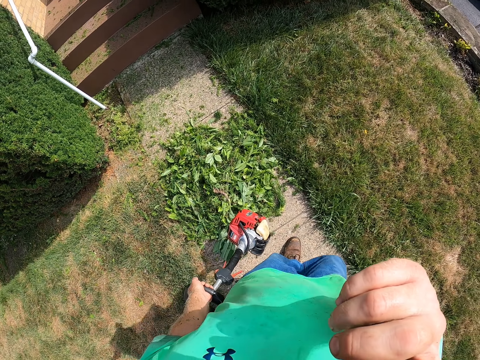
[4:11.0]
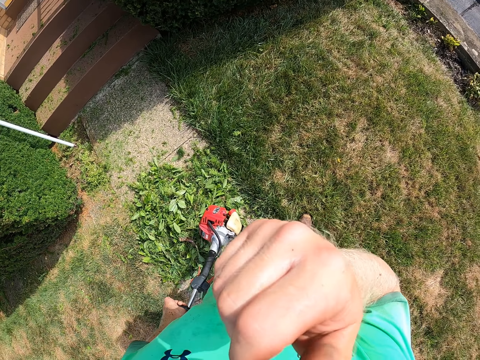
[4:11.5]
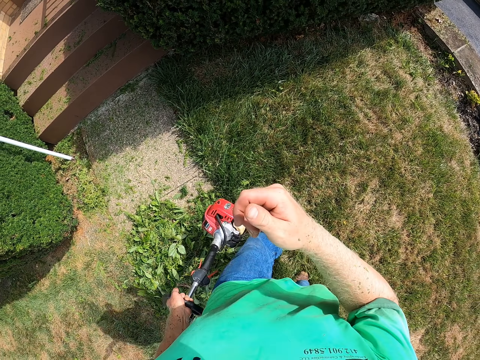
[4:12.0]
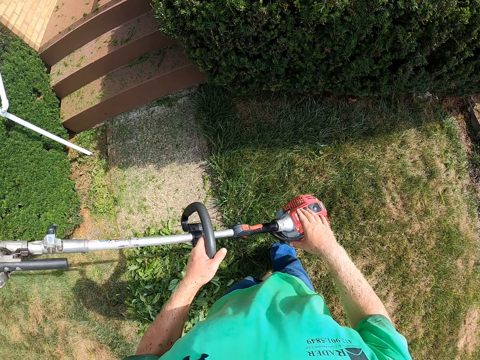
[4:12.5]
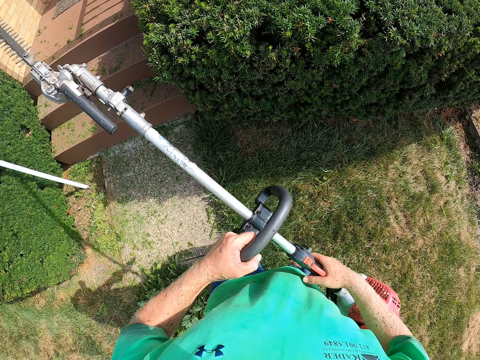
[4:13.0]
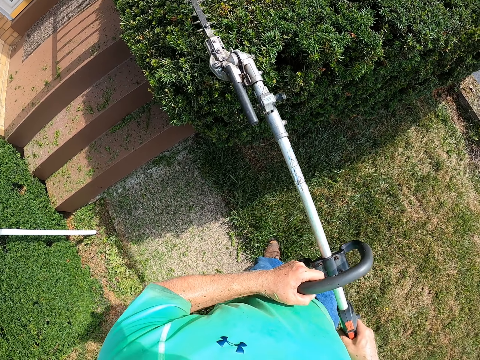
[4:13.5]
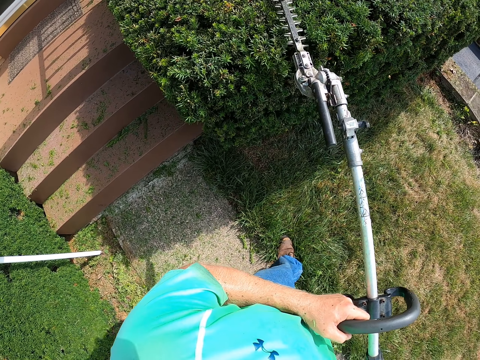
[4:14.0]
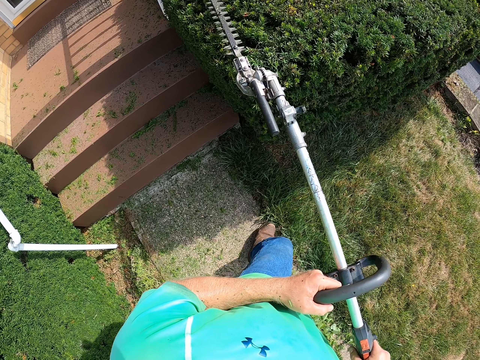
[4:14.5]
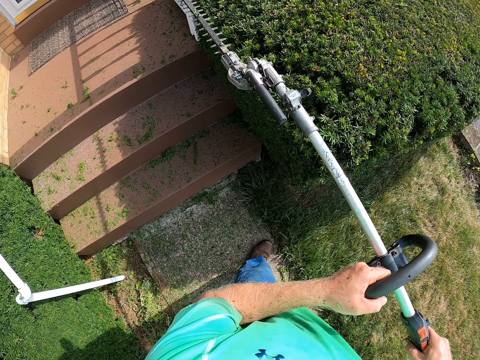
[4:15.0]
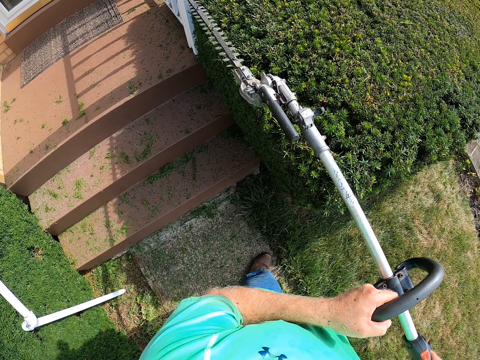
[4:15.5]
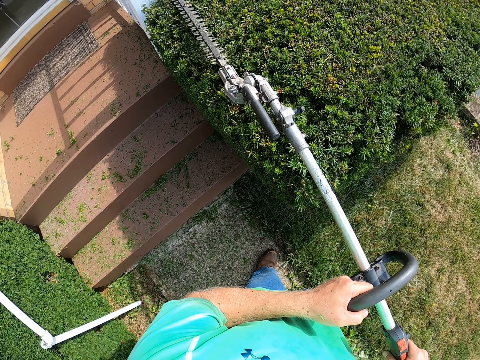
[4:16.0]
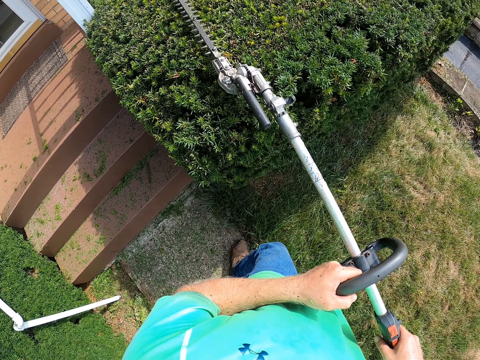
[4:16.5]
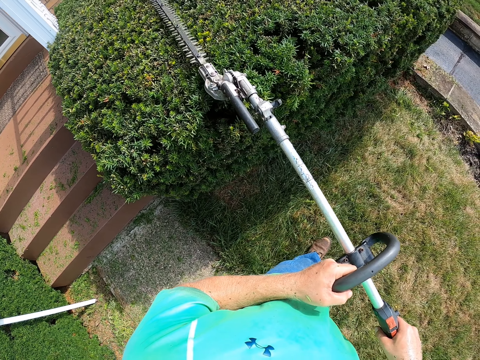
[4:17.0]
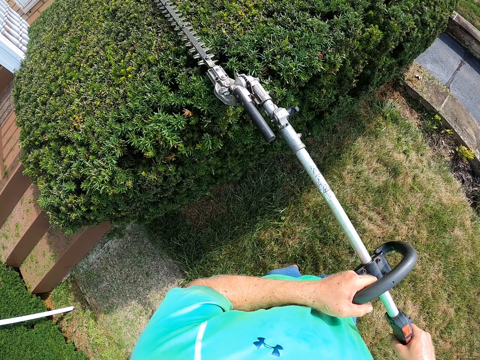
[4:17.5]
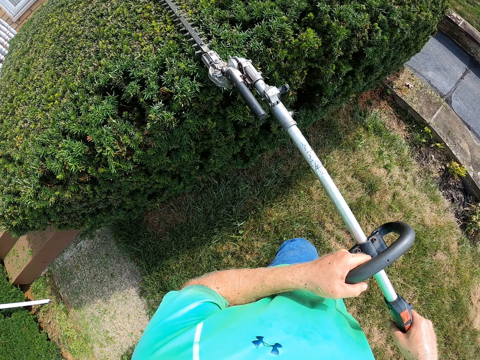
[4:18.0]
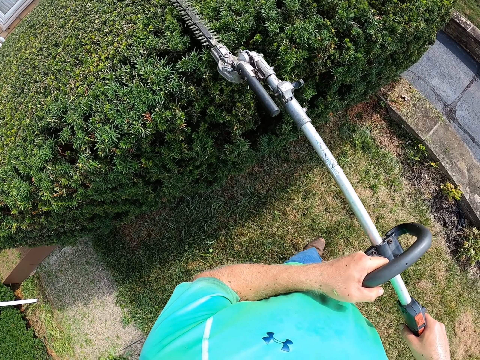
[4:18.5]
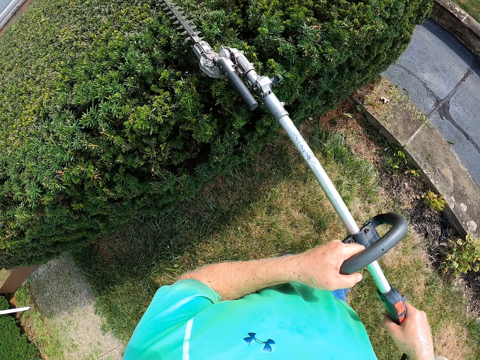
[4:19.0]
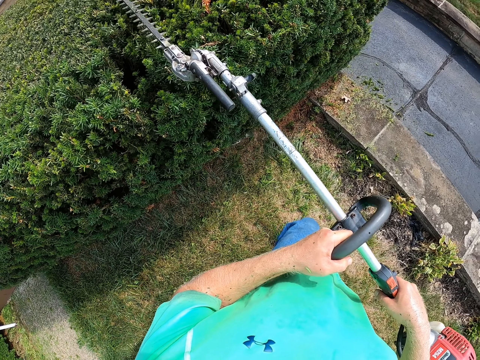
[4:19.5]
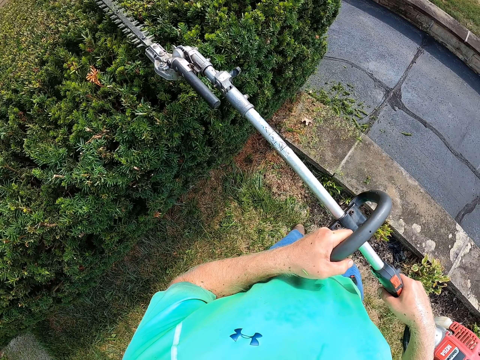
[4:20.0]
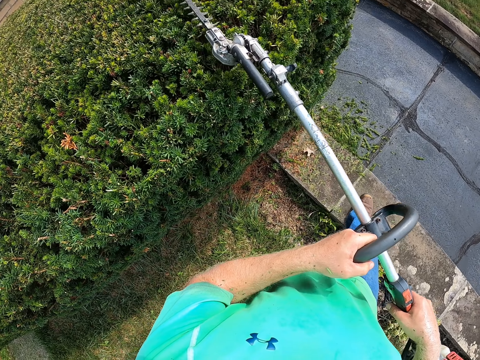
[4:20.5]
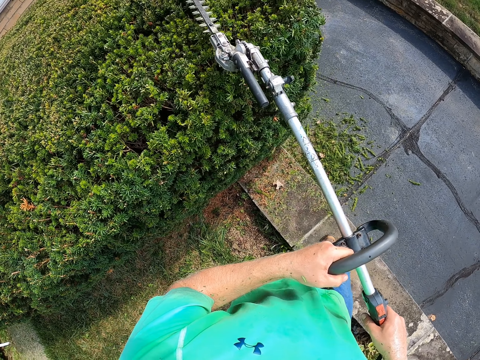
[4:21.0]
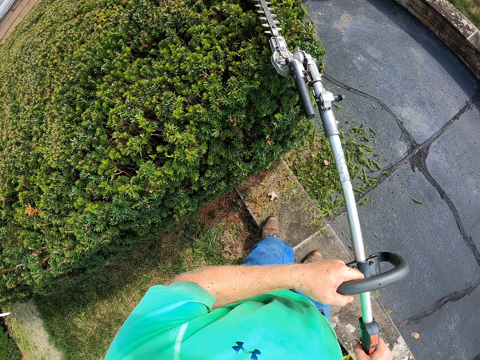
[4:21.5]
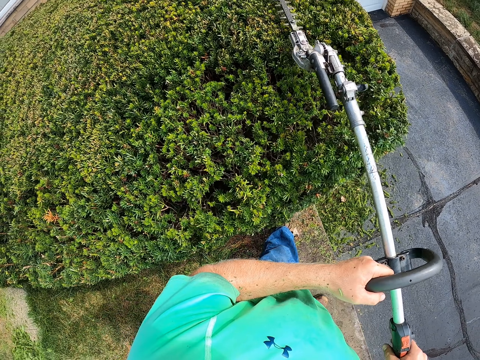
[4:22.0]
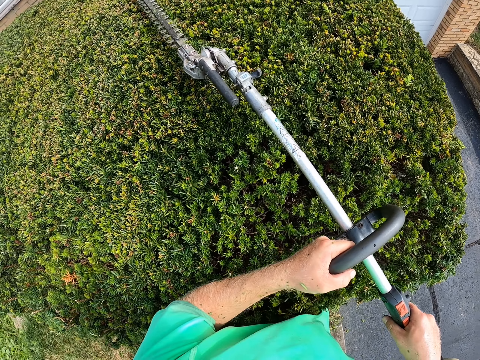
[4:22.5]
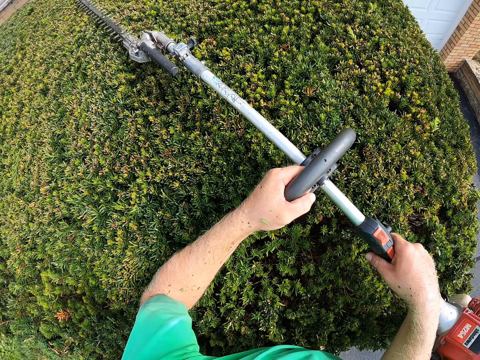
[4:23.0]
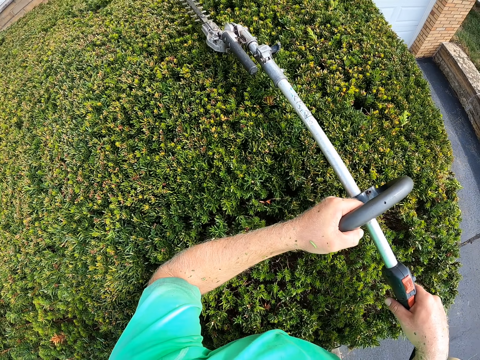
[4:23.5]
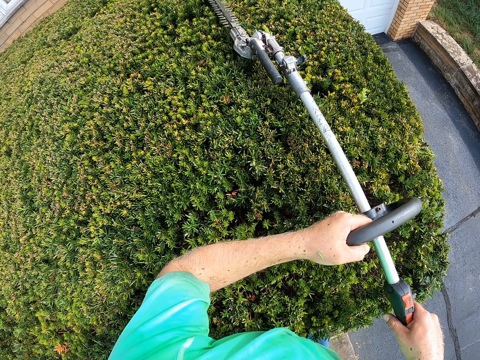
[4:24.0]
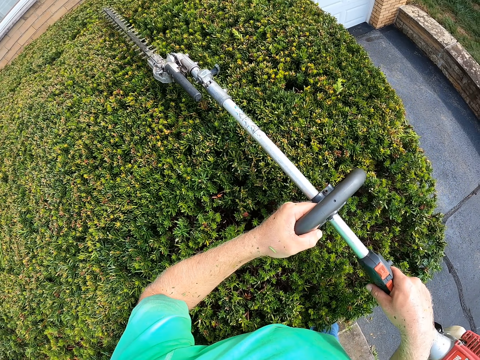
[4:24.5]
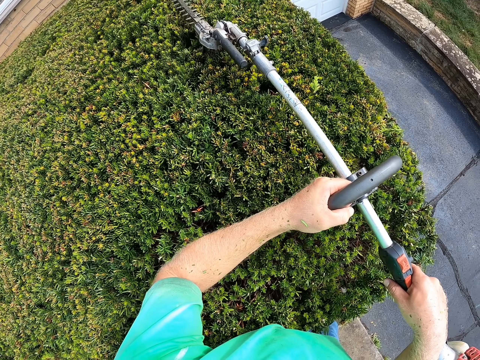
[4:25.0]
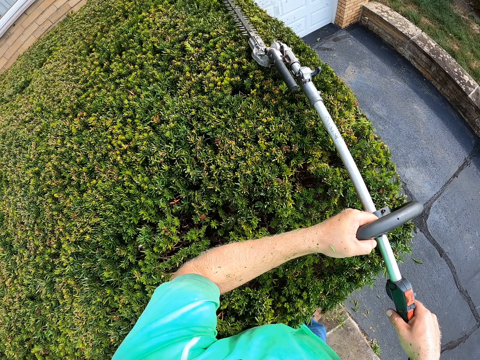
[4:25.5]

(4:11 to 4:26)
The camera wearer holds the hedge trimmer with both hands. He trims the hedge with the hedge trimmer in both hands.

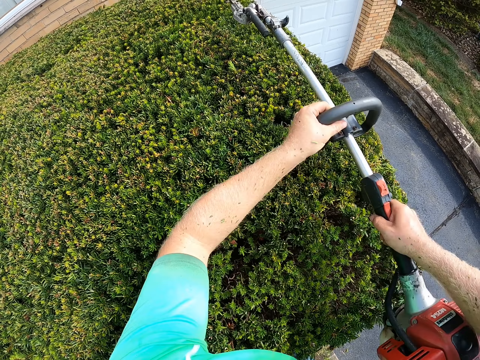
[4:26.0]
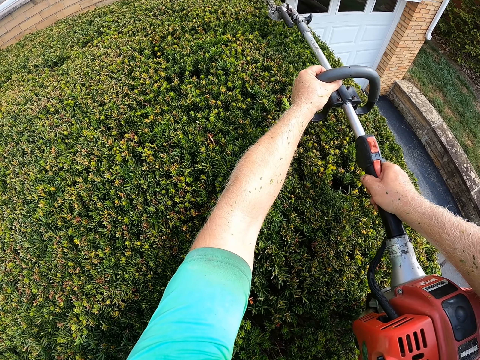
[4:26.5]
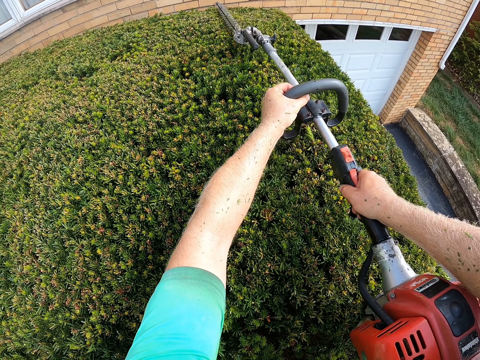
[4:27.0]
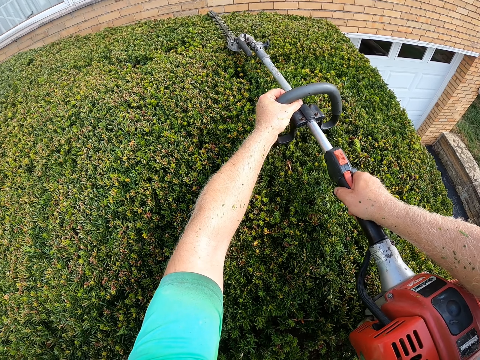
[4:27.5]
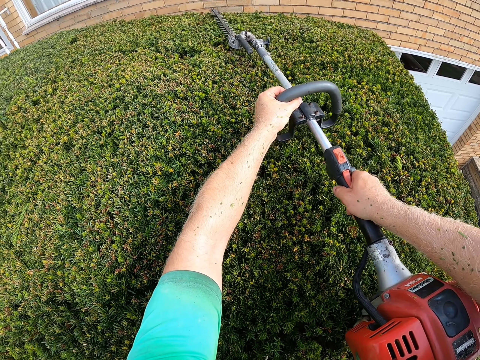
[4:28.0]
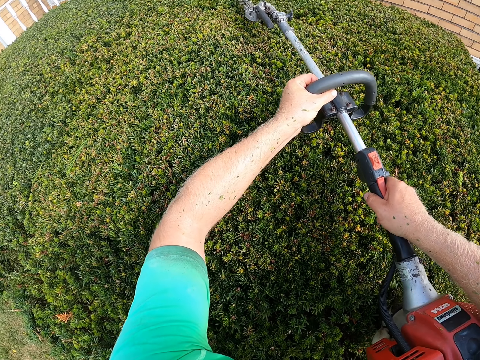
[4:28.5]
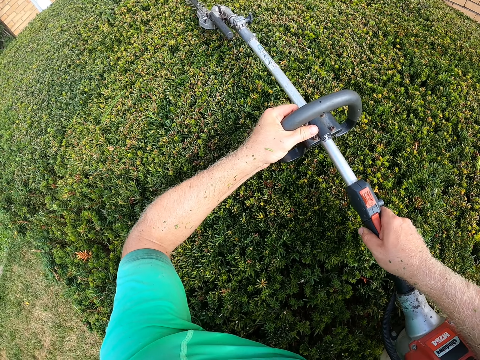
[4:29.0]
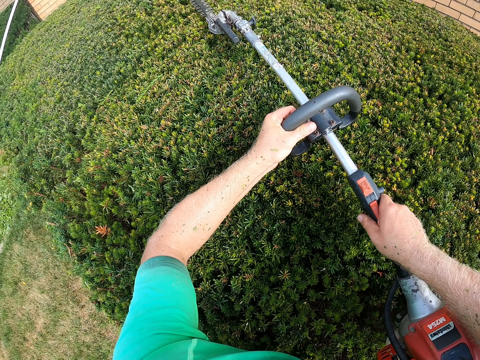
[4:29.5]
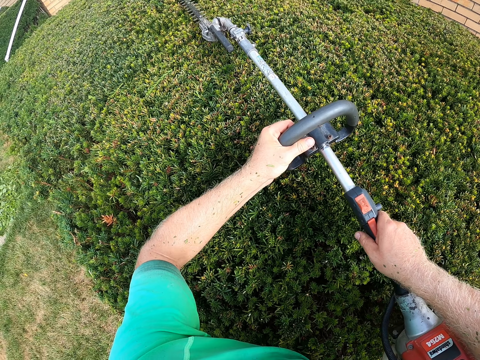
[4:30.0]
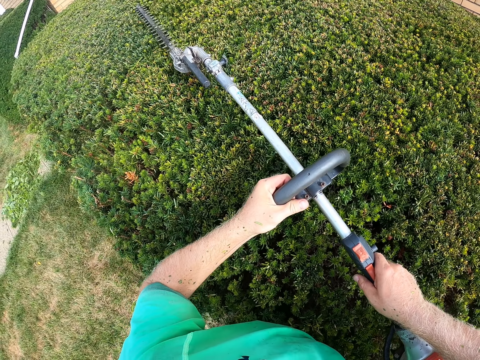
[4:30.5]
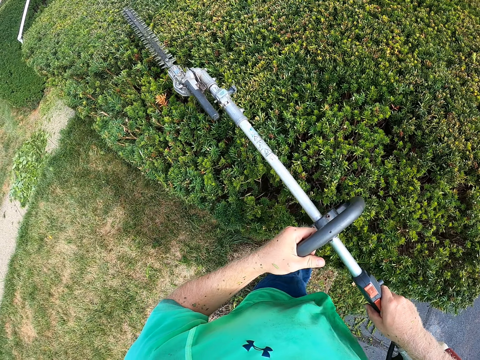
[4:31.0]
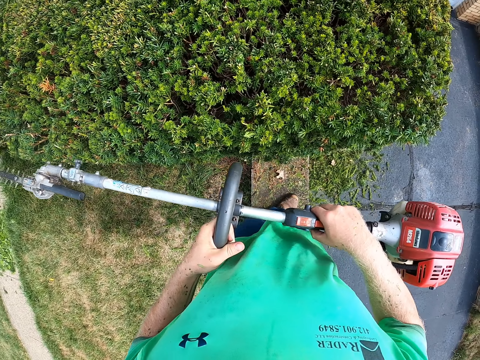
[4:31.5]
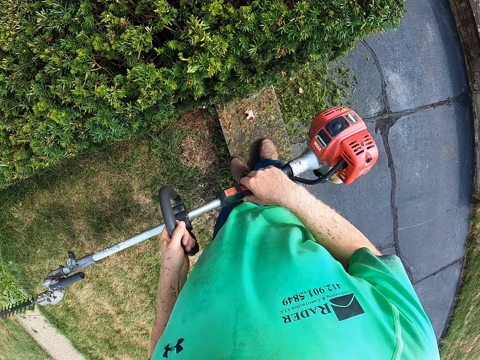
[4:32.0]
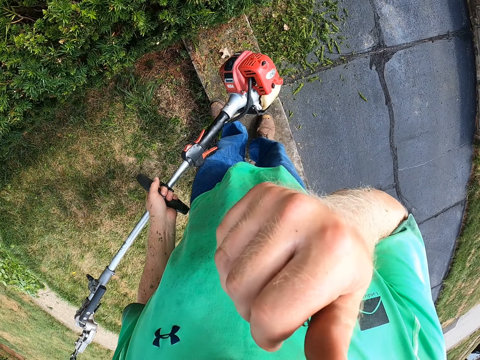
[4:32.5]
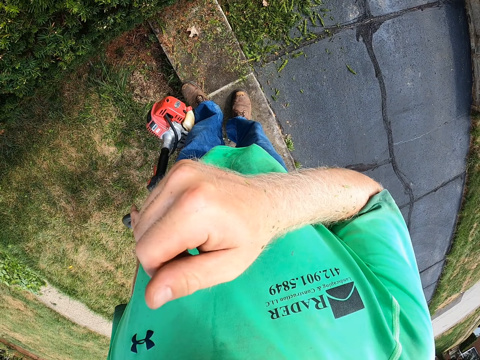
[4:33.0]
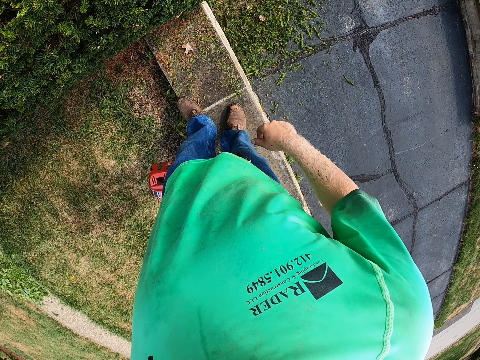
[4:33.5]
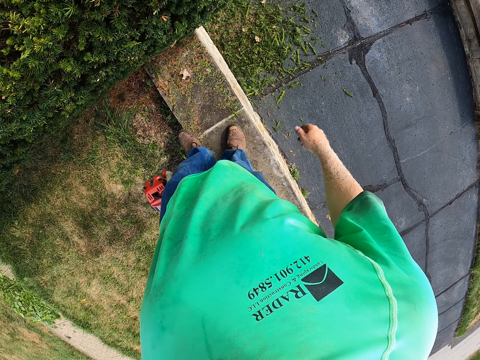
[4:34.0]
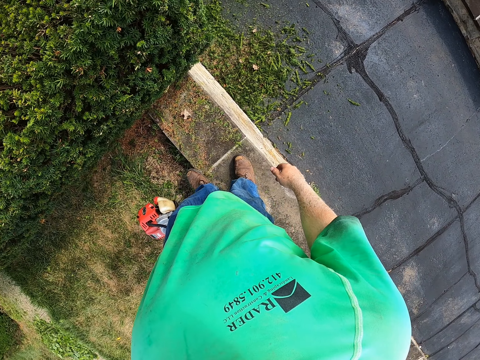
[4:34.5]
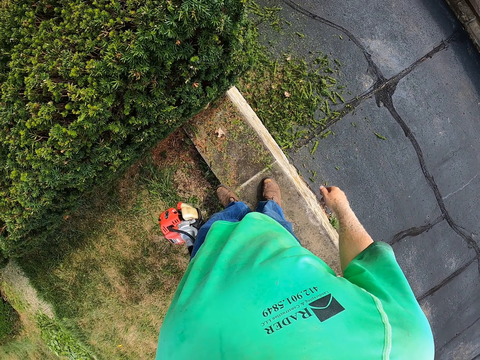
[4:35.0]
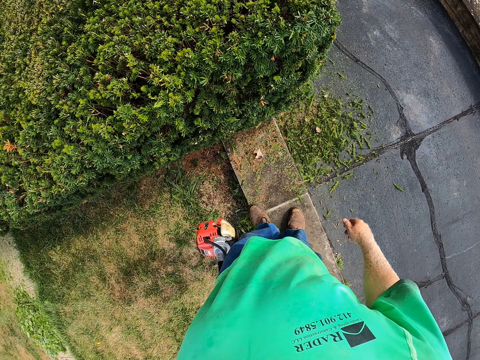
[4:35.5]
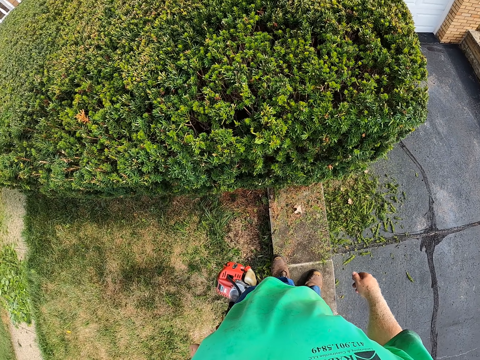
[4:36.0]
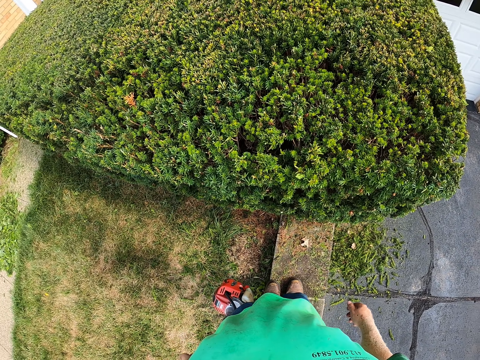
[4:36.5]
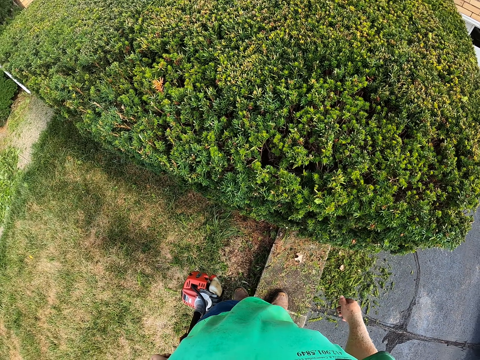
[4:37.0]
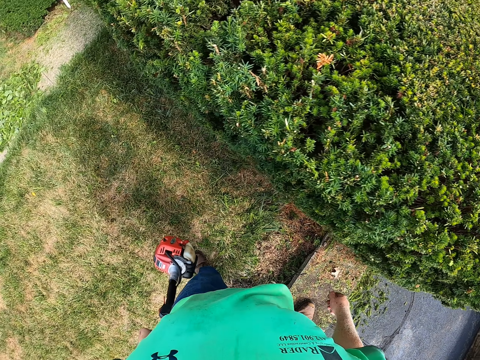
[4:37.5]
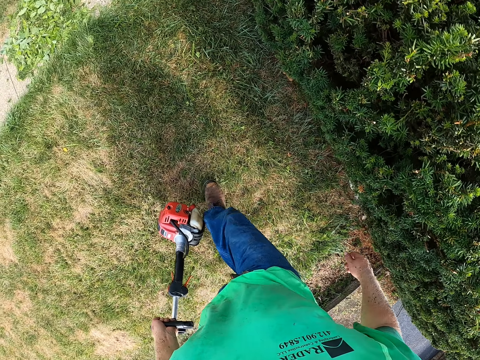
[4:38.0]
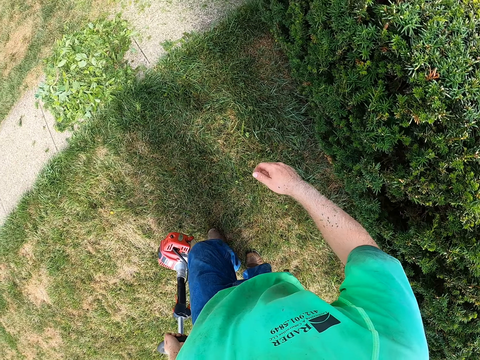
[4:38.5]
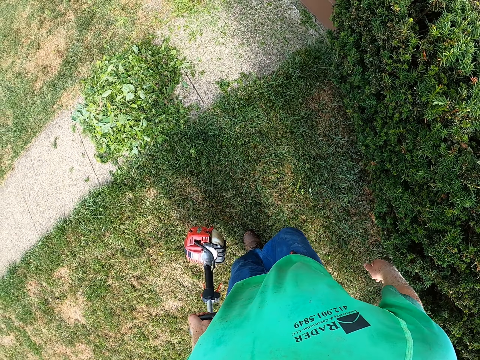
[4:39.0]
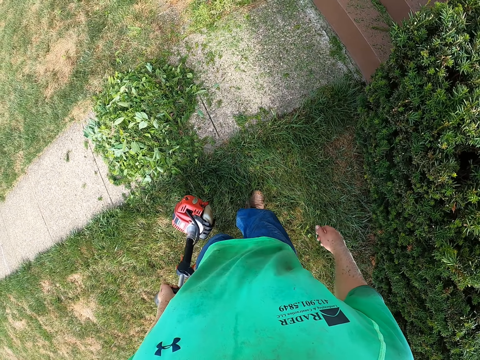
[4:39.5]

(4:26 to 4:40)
The camera wearer holds the hedge trimmer in his left hand. He touches his face with his right hand. He walks outside.
